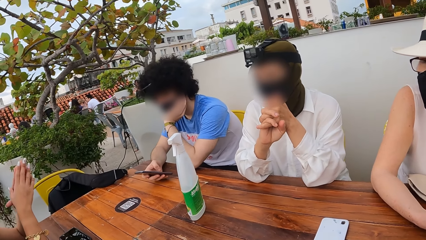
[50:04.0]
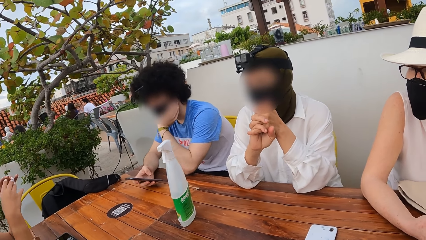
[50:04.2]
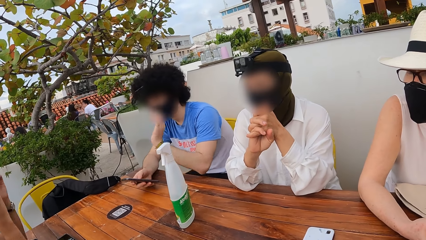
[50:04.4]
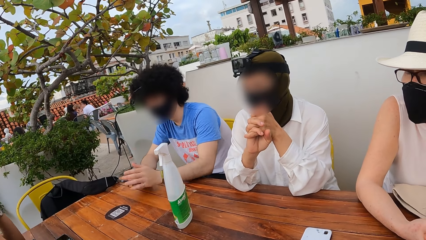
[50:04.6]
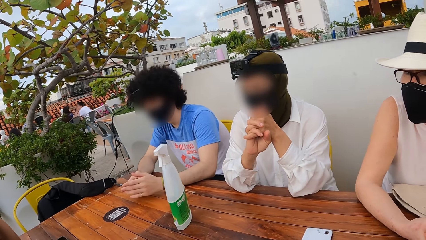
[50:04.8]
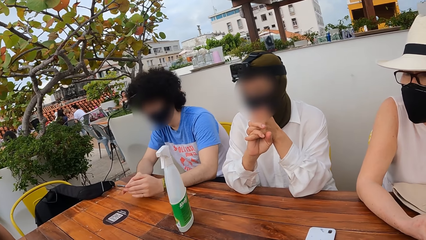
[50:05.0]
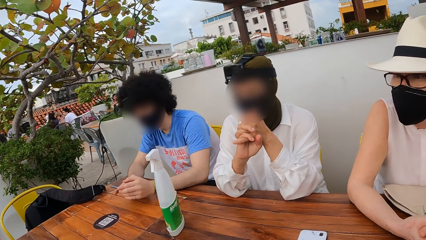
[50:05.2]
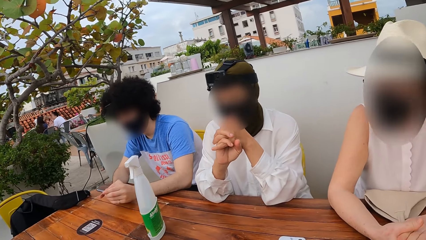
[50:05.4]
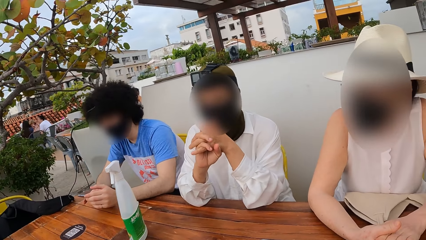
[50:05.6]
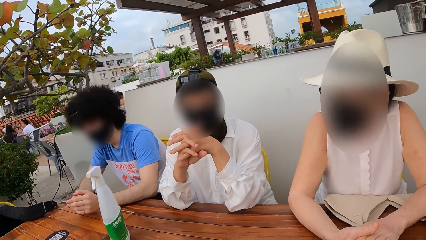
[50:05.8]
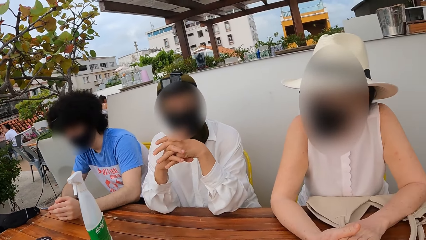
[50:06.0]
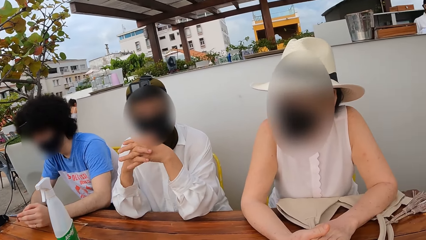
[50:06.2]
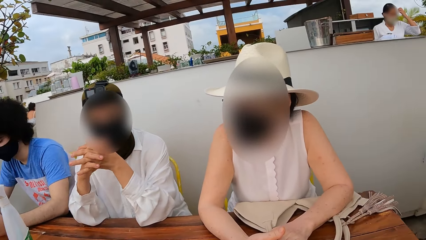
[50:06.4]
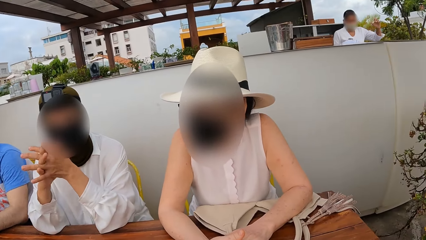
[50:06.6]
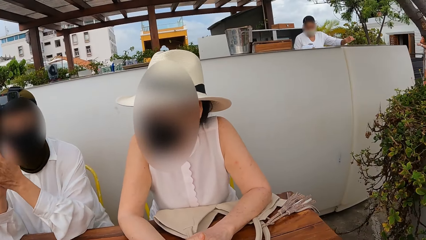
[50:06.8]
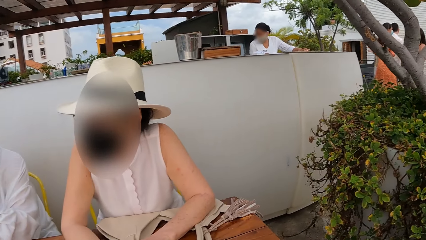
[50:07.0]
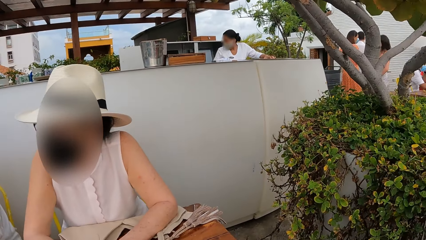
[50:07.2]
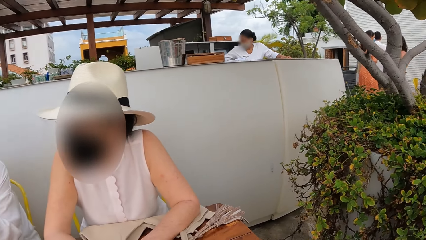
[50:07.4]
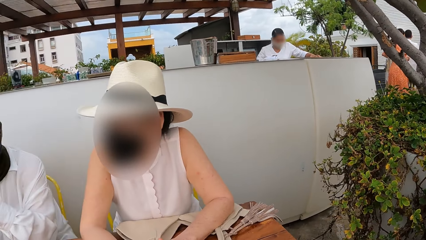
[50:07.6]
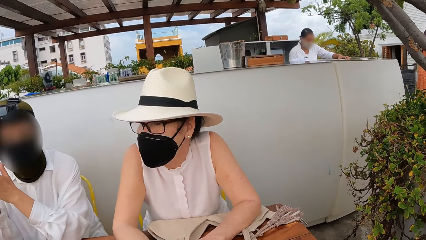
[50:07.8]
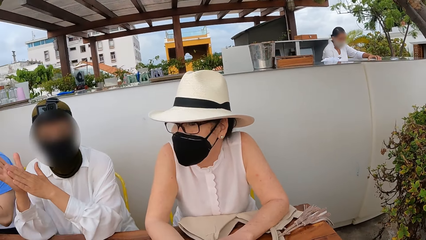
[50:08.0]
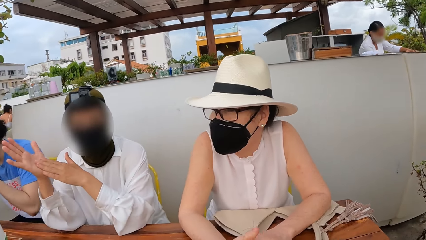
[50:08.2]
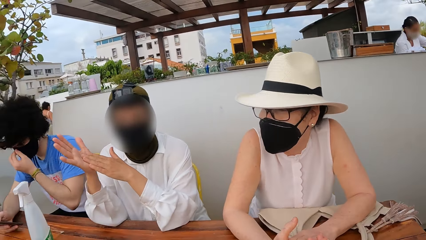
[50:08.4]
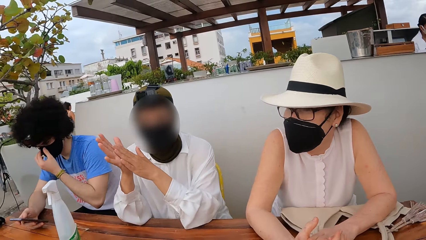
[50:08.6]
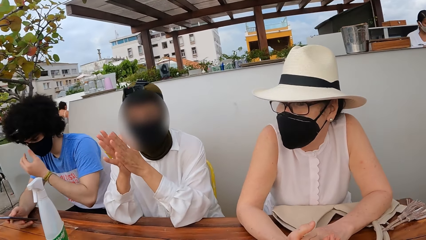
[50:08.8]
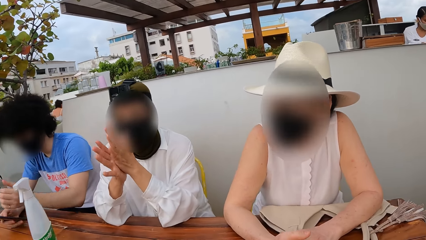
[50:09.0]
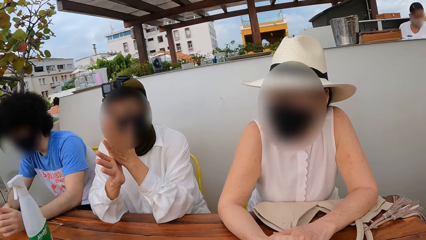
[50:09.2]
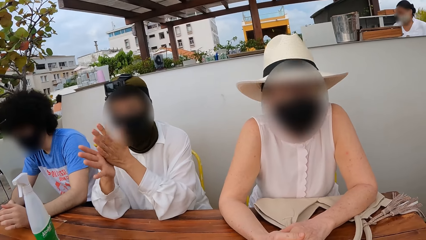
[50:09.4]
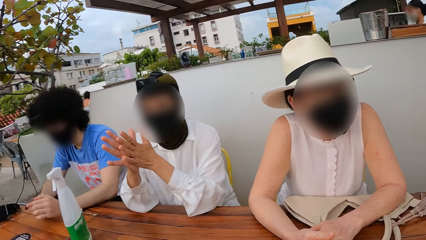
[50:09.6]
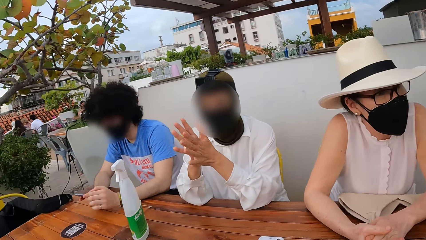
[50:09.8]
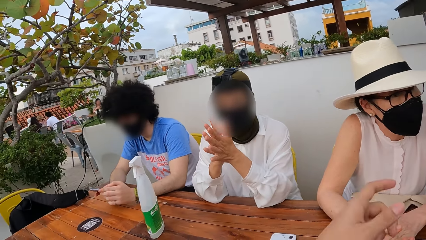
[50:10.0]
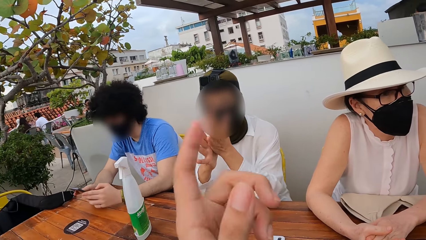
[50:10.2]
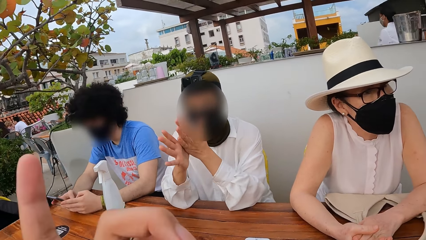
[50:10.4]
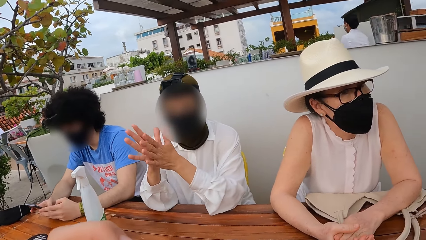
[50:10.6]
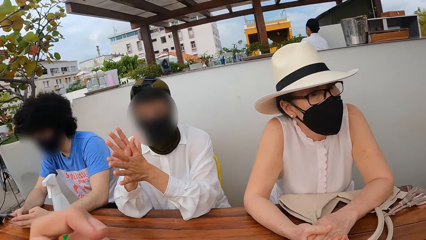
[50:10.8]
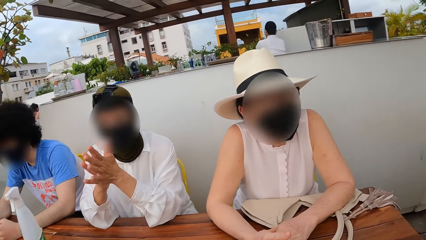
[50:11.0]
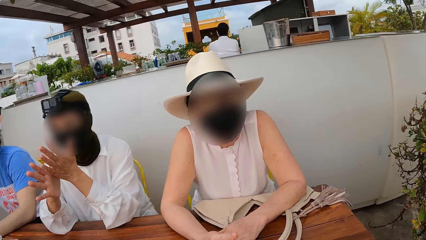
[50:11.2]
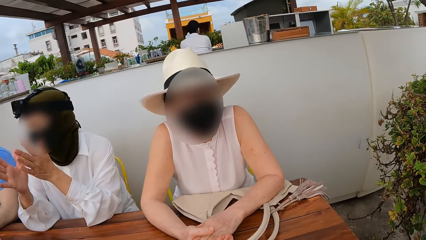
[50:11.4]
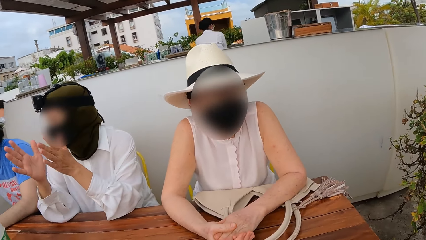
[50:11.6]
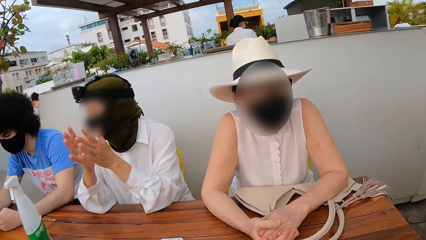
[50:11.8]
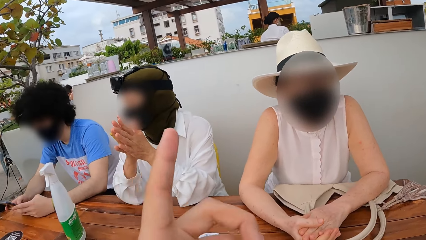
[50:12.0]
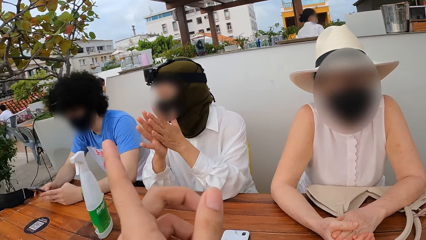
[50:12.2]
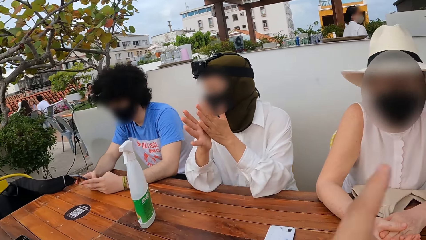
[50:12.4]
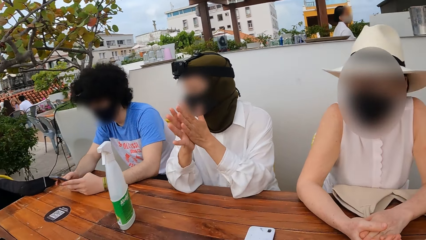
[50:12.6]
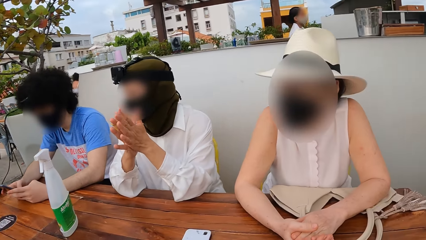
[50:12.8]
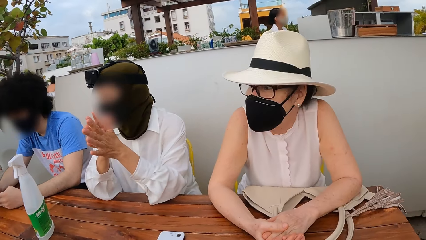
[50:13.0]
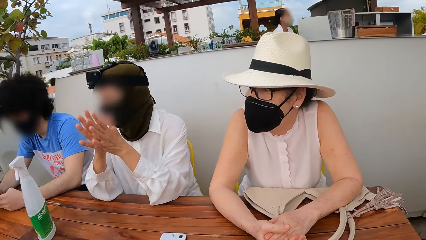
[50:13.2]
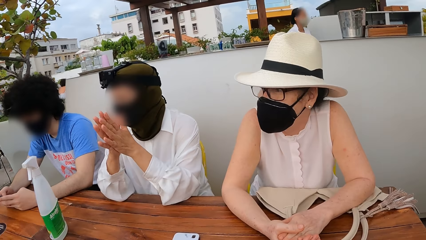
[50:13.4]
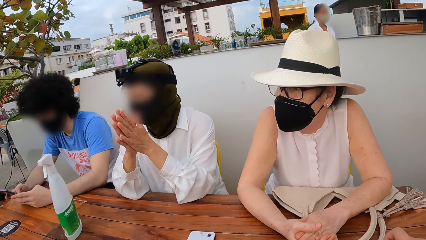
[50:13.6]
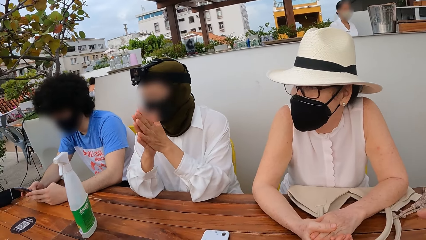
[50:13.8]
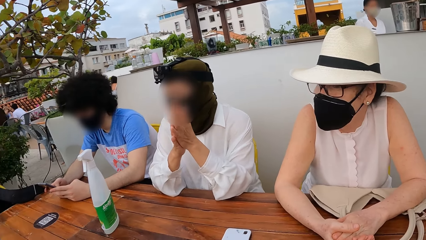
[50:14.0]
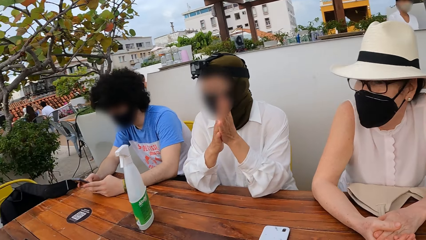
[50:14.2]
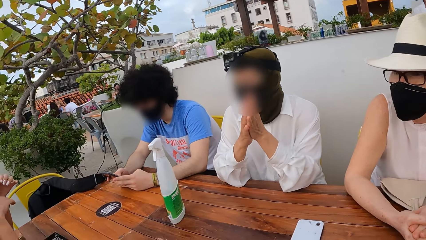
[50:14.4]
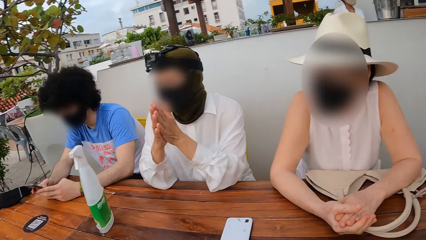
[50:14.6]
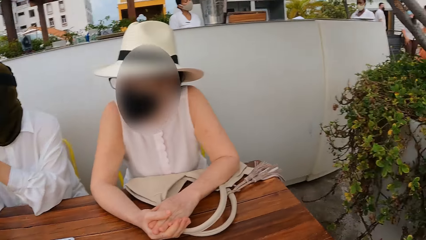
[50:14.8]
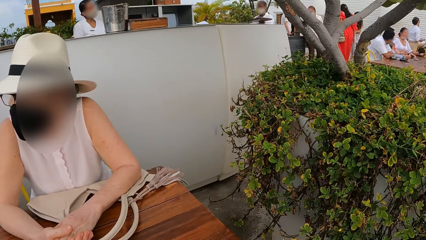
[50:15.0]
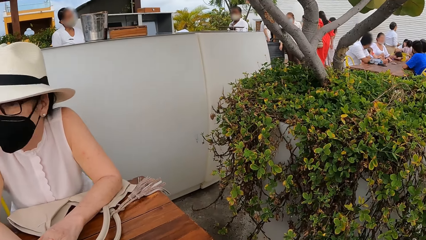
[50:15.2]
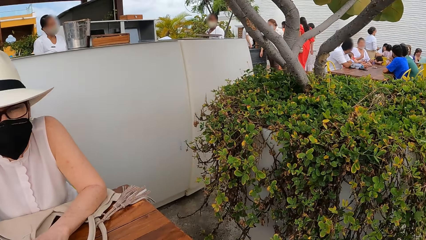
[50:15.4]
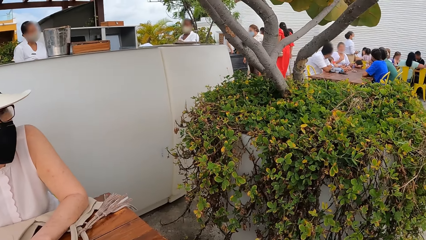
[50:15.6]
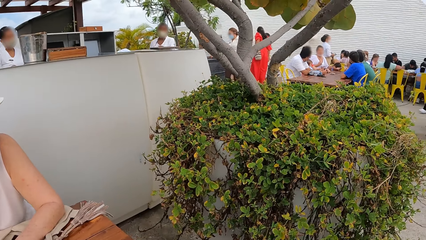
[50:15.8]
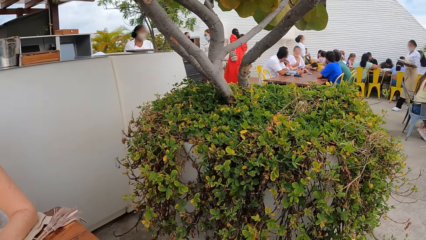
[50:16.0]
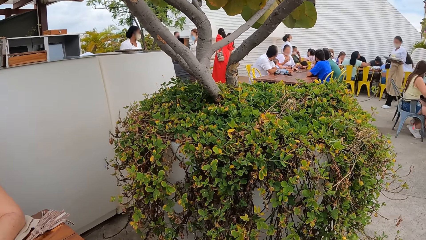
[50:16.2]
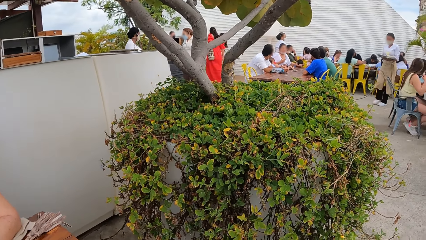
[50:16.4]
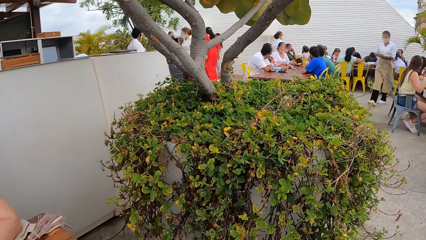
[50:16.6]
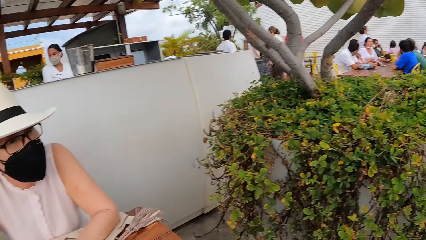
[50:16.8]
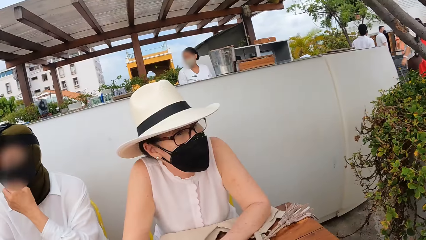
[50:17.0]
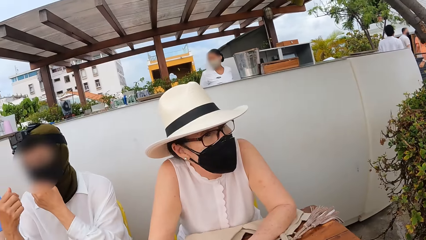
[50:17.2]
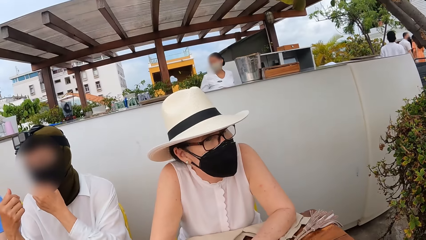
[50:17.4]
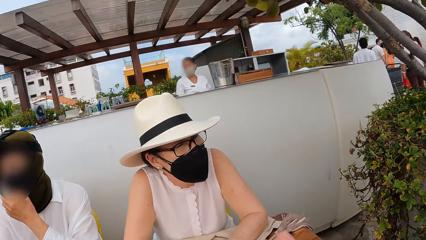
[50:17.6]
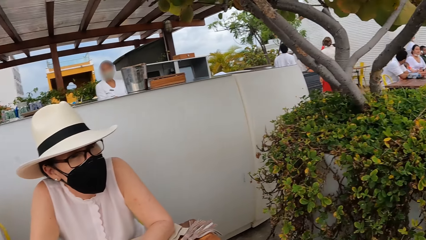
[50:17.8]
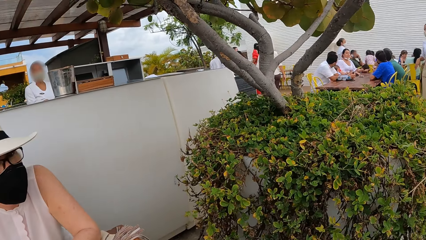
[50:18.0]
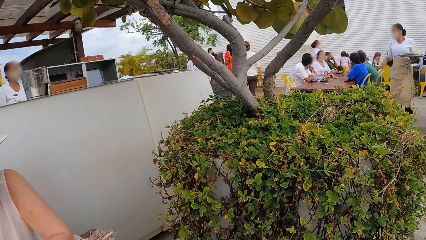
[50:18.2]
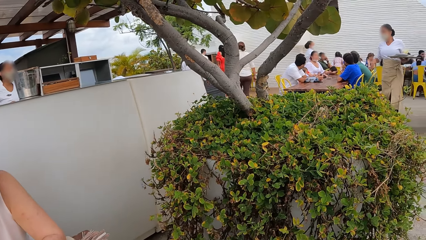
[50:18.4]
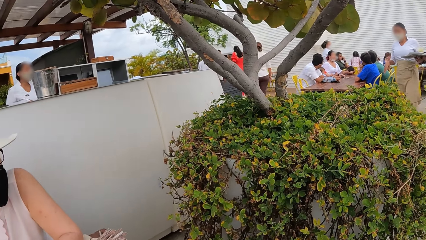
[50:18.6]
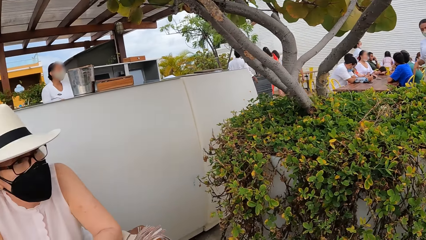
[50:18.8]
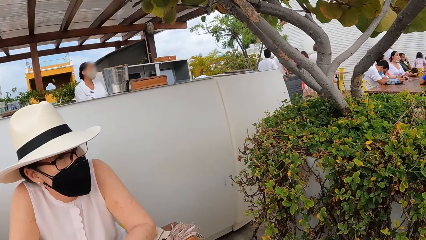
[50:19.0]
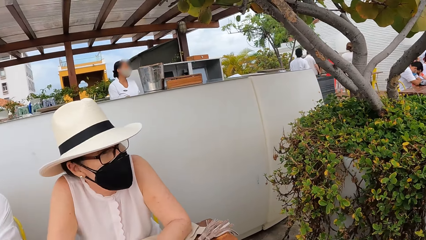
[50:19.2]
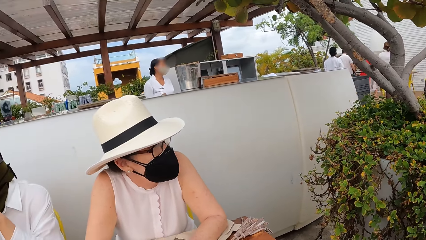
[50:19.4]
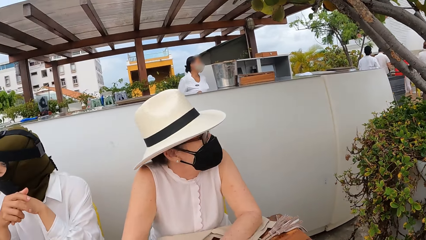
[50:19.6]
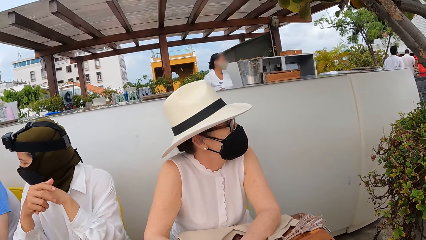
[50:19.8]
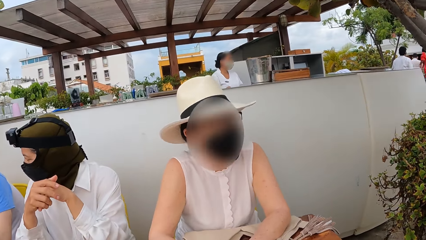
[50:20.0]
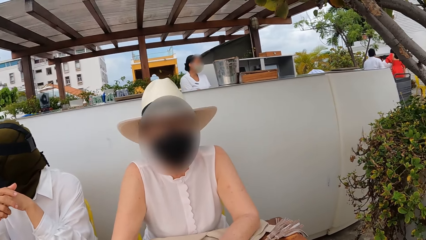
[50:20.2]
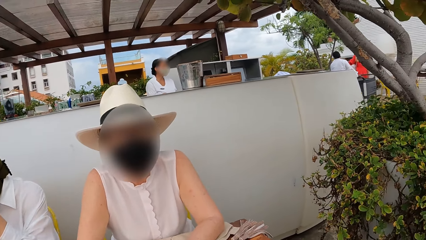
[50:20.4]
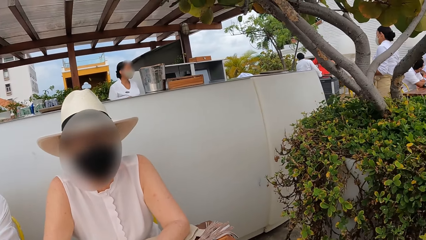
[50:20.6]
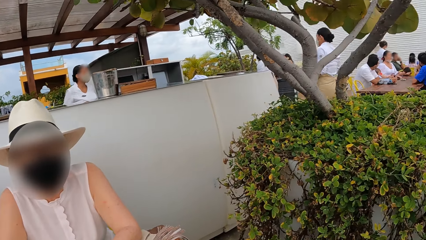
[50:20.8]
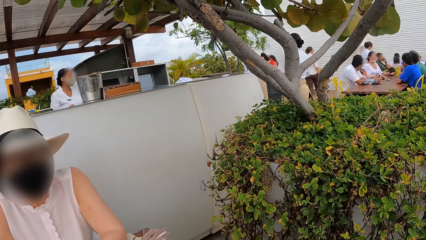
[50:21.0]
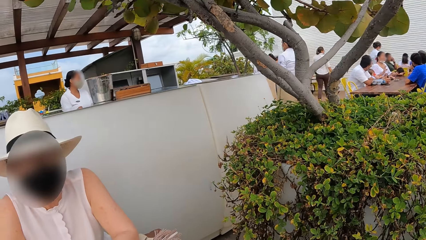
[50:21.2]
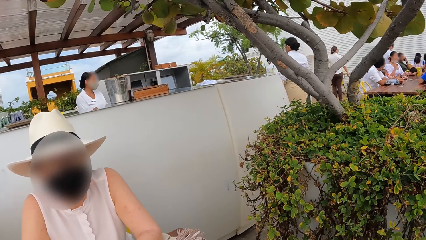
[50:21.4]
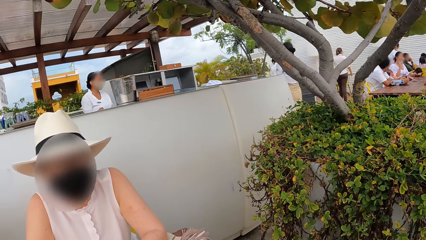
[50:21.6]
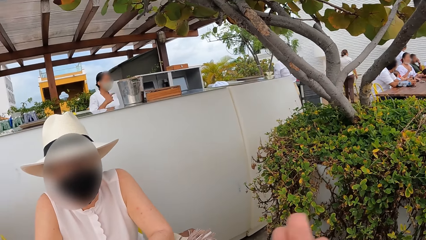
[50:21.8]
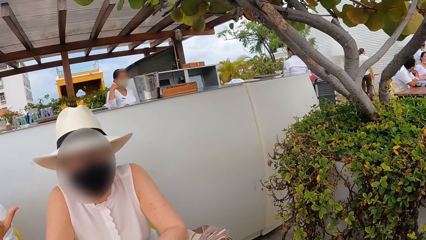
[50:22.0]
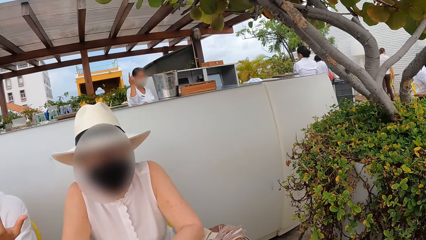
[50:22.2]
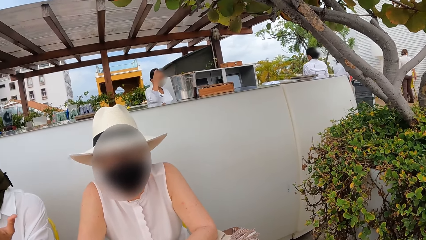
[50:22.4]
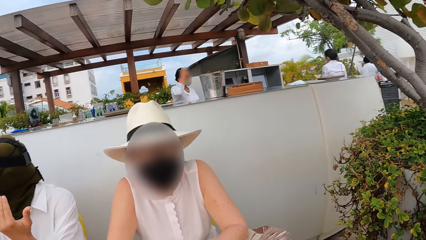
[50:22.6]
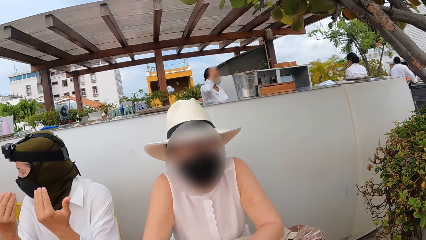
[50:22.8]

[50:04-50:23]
The camera wearer looks around. They do gestures while conversing with four persons. They converse with a person. They look around.
